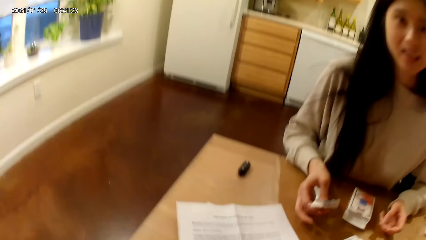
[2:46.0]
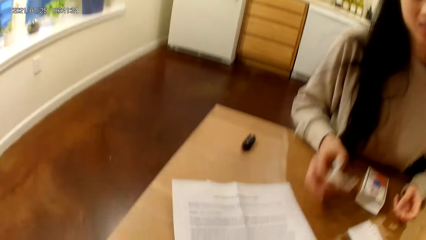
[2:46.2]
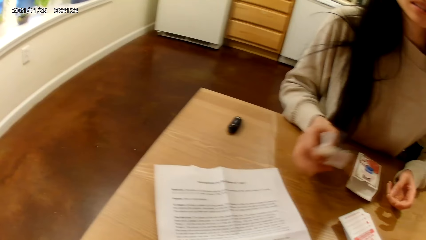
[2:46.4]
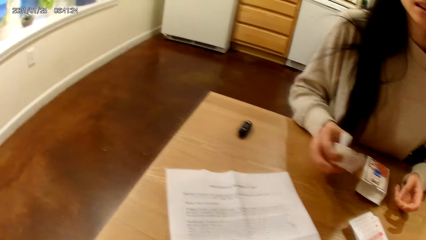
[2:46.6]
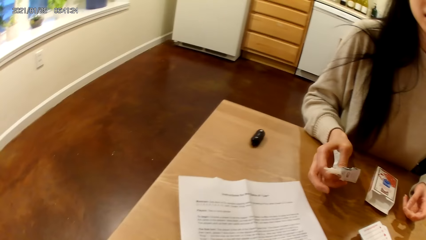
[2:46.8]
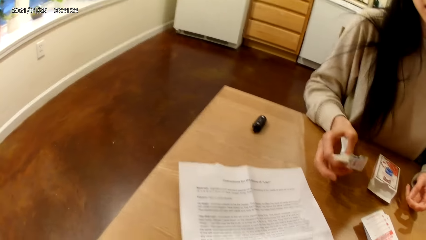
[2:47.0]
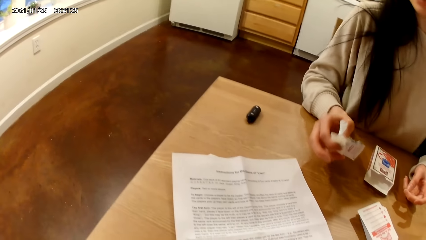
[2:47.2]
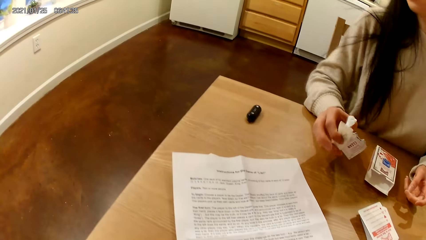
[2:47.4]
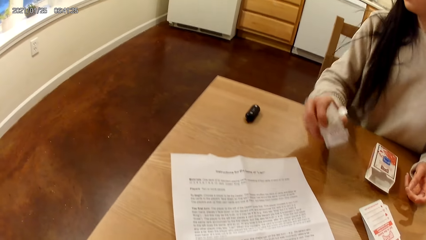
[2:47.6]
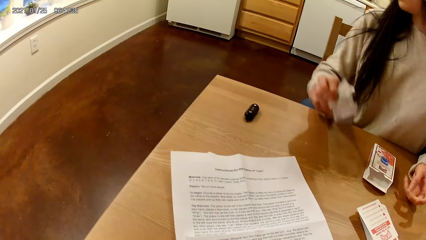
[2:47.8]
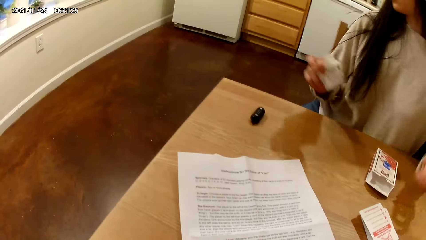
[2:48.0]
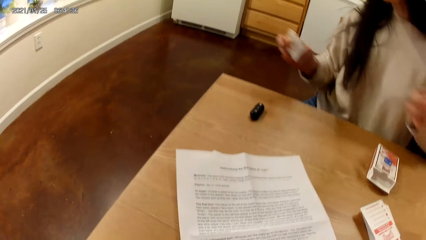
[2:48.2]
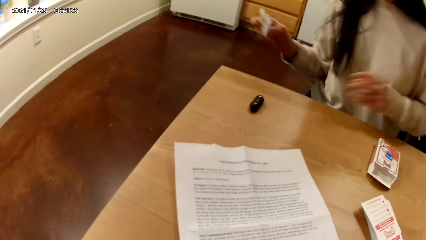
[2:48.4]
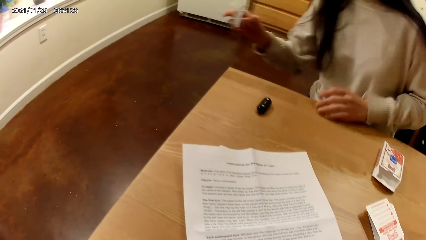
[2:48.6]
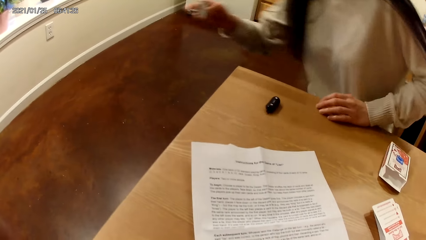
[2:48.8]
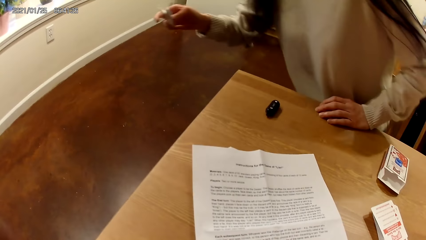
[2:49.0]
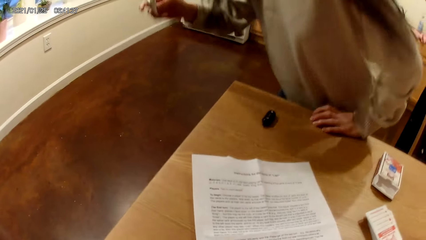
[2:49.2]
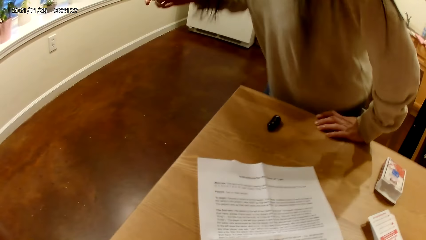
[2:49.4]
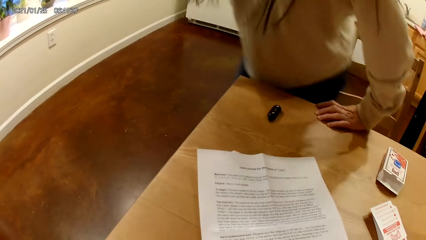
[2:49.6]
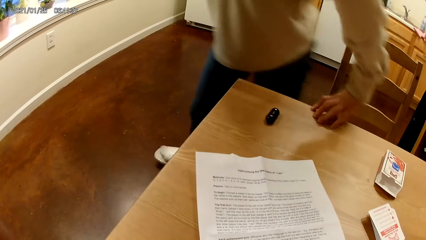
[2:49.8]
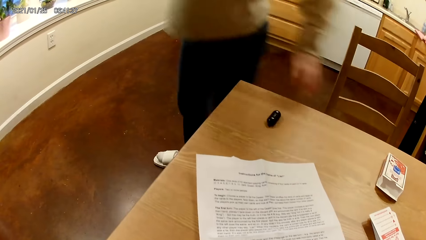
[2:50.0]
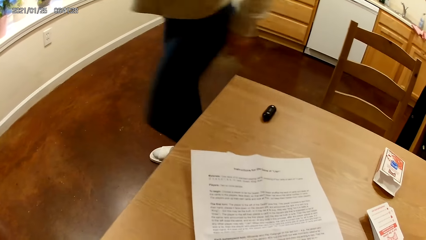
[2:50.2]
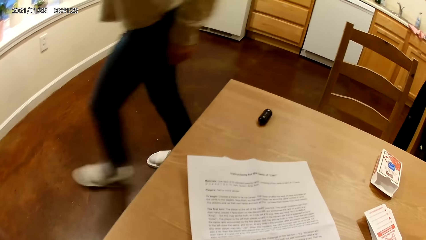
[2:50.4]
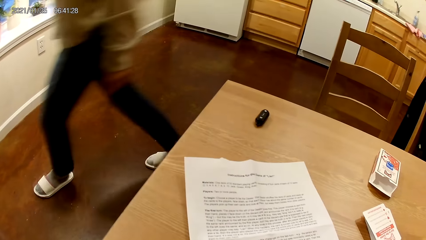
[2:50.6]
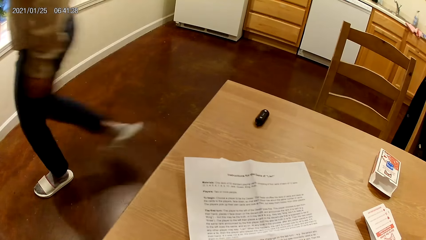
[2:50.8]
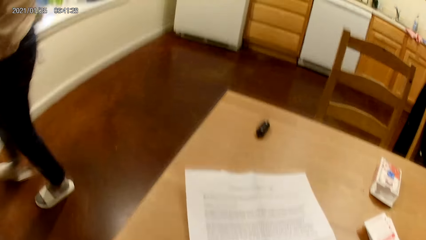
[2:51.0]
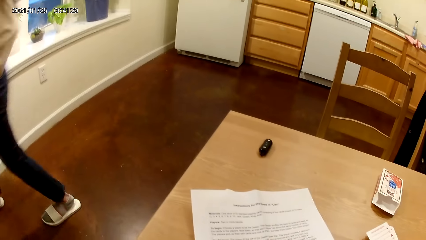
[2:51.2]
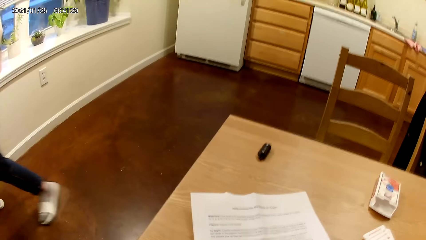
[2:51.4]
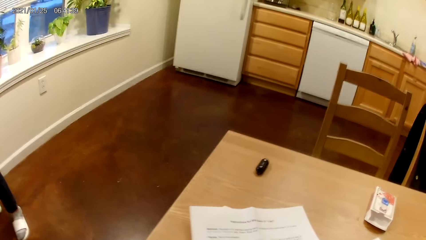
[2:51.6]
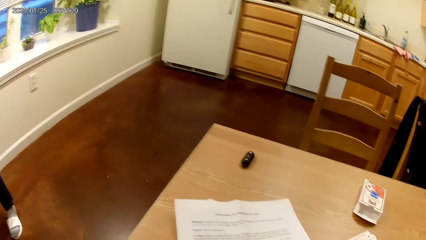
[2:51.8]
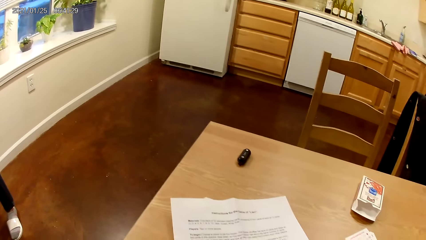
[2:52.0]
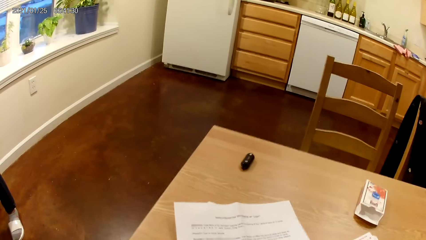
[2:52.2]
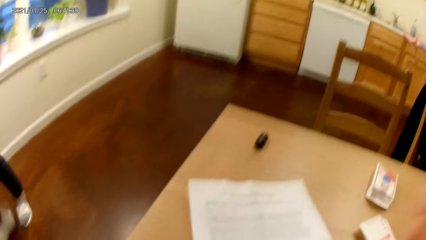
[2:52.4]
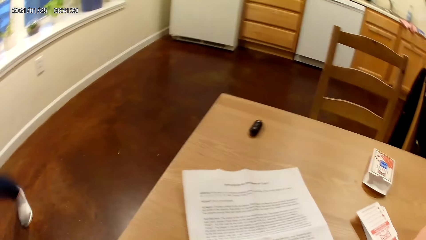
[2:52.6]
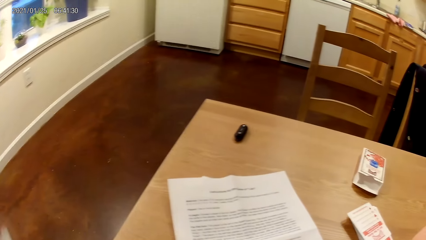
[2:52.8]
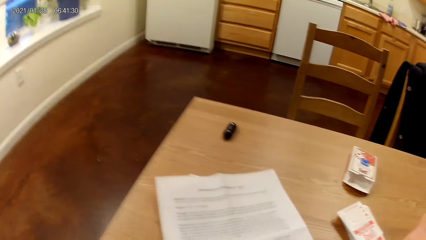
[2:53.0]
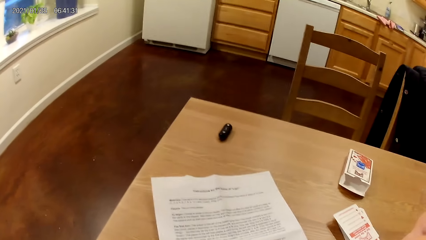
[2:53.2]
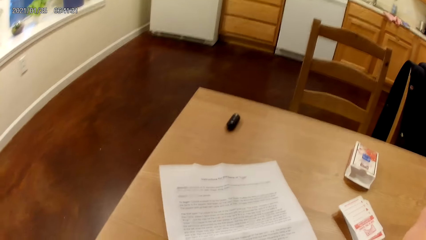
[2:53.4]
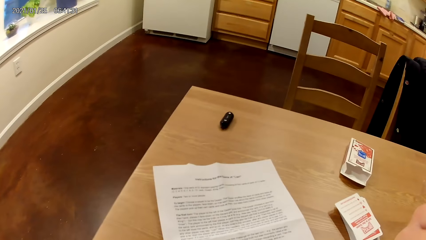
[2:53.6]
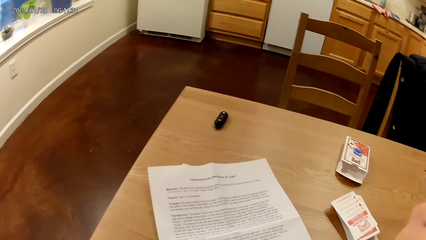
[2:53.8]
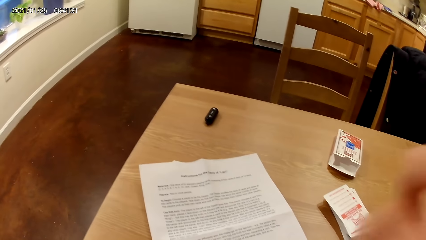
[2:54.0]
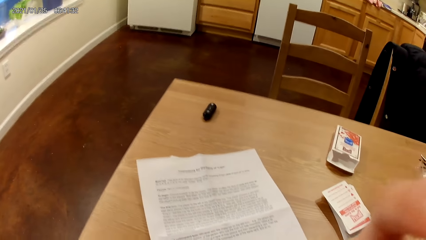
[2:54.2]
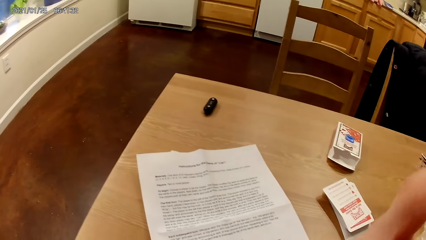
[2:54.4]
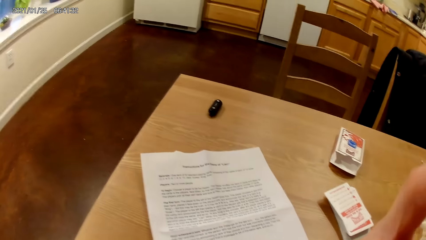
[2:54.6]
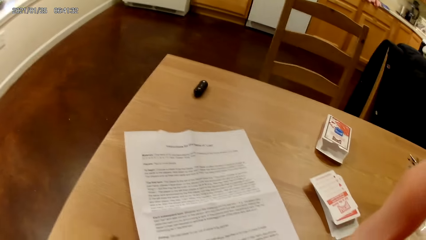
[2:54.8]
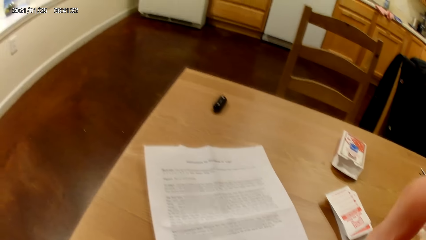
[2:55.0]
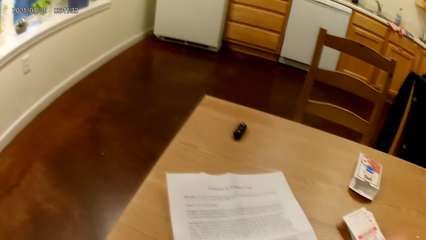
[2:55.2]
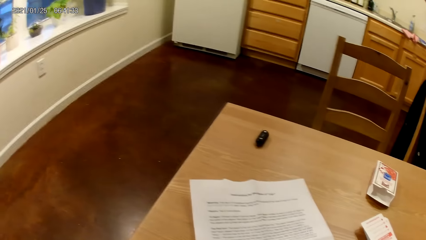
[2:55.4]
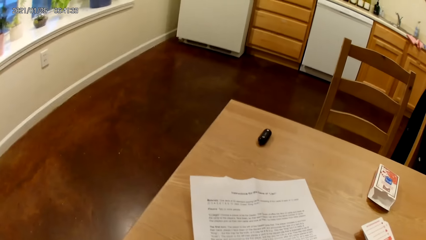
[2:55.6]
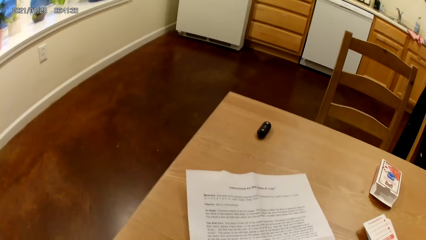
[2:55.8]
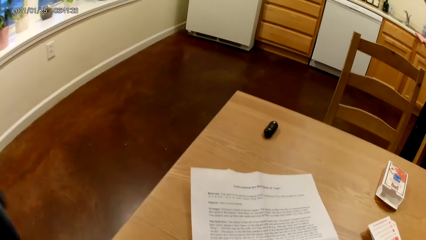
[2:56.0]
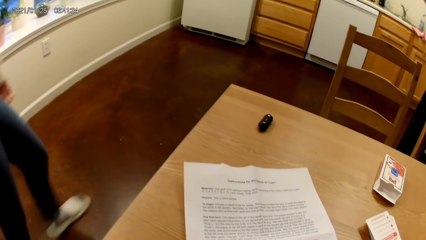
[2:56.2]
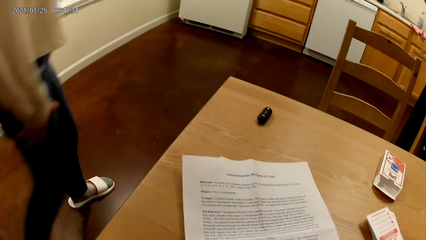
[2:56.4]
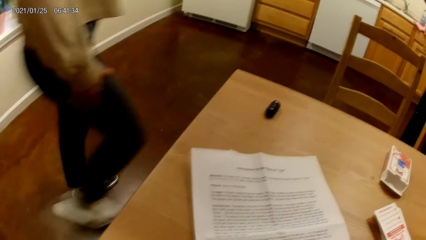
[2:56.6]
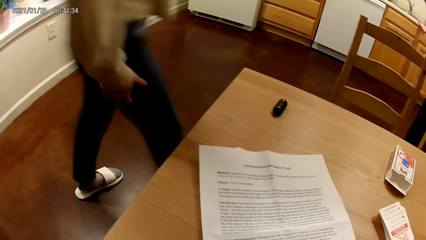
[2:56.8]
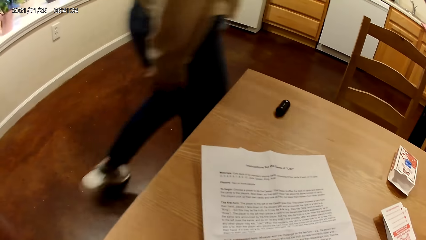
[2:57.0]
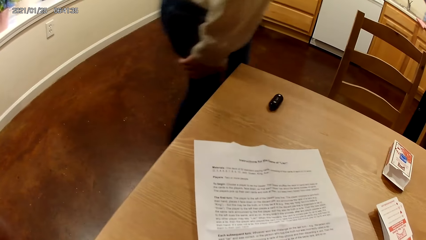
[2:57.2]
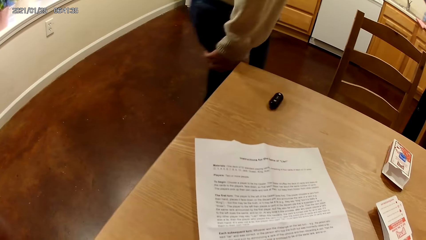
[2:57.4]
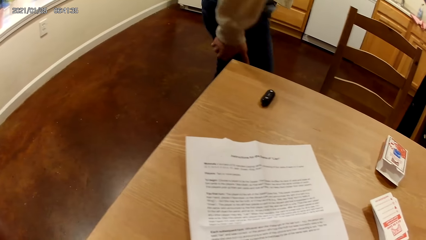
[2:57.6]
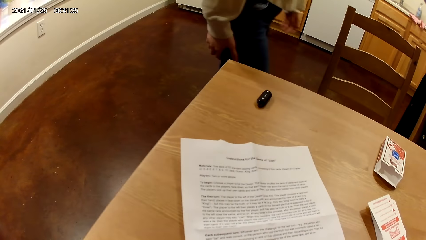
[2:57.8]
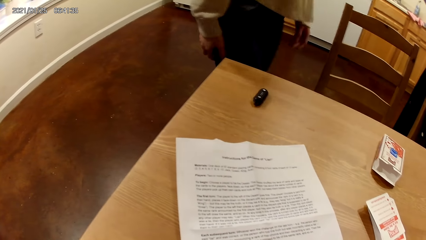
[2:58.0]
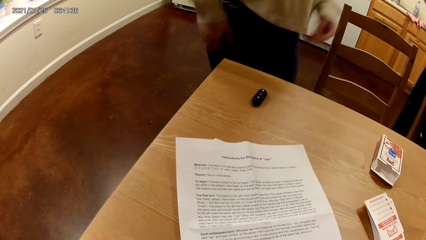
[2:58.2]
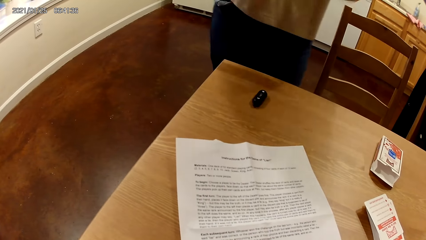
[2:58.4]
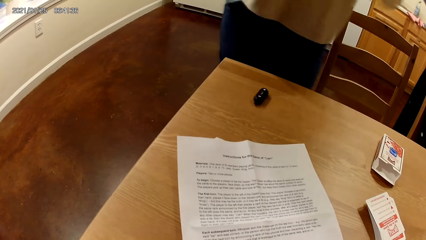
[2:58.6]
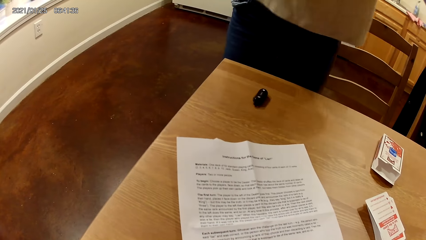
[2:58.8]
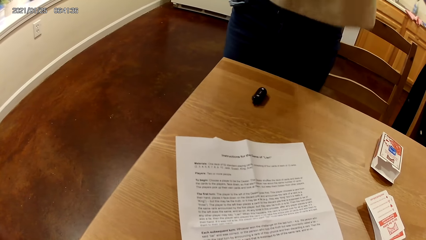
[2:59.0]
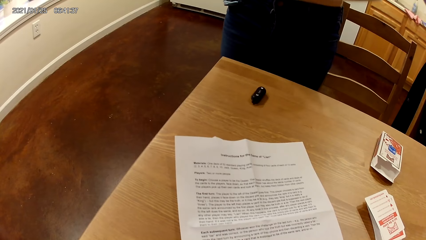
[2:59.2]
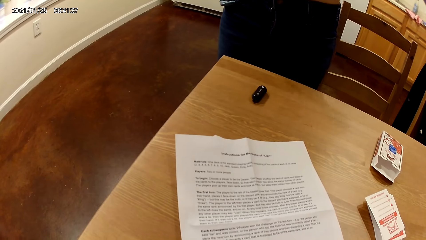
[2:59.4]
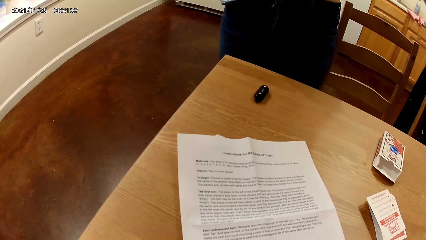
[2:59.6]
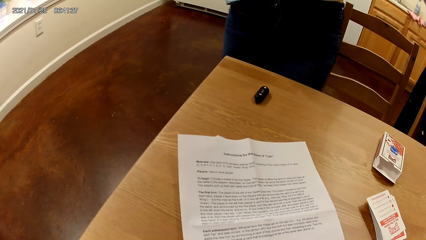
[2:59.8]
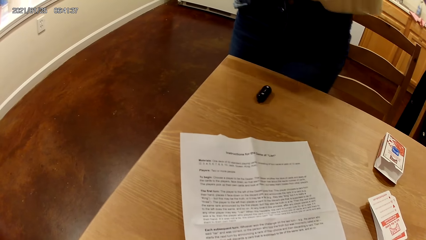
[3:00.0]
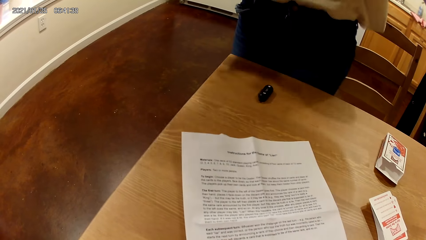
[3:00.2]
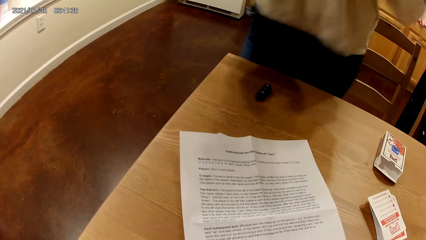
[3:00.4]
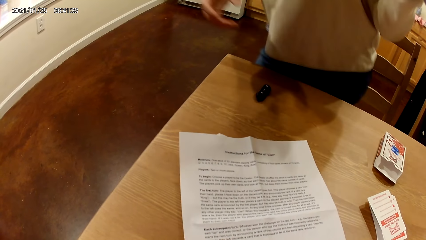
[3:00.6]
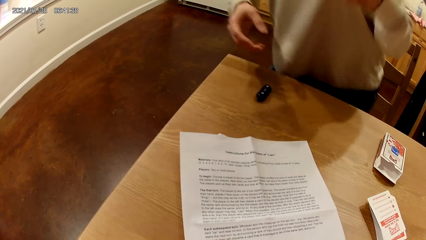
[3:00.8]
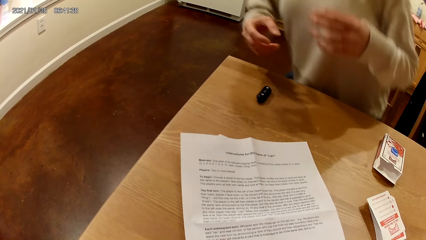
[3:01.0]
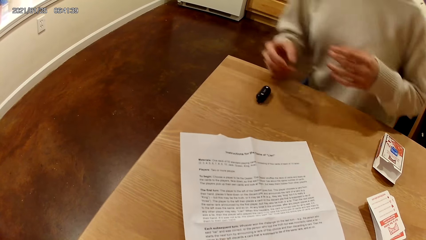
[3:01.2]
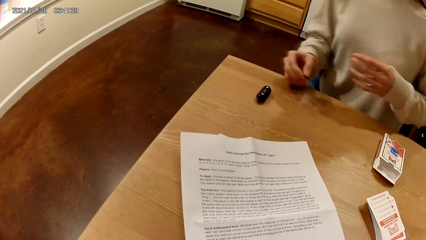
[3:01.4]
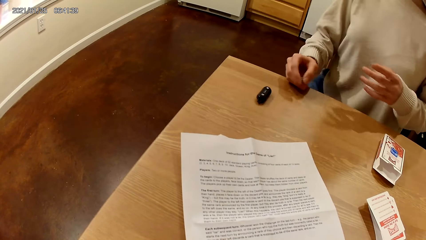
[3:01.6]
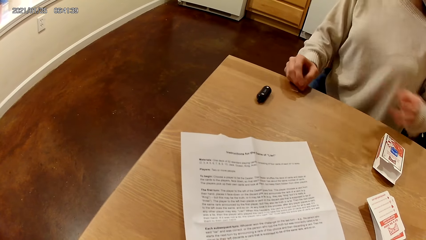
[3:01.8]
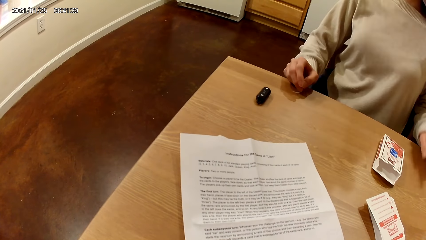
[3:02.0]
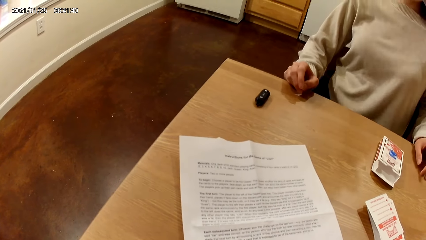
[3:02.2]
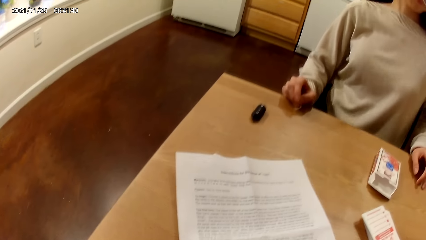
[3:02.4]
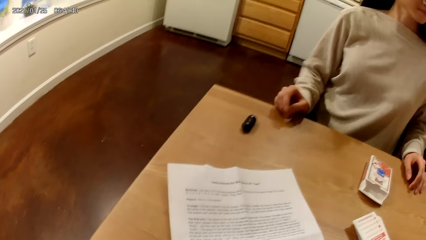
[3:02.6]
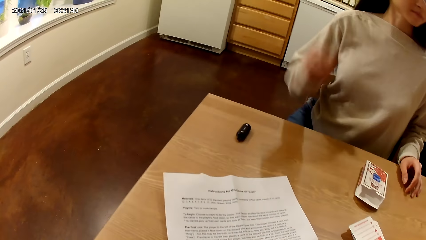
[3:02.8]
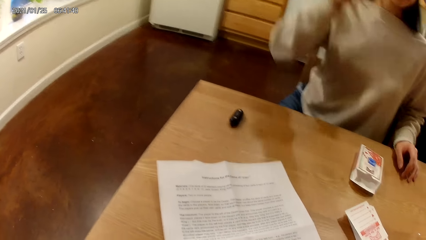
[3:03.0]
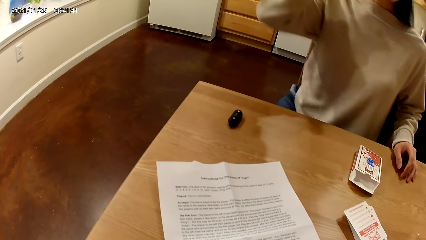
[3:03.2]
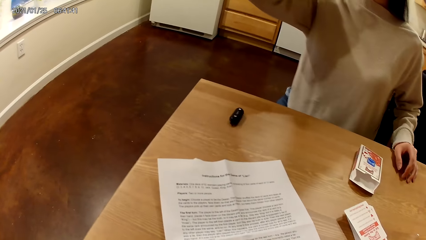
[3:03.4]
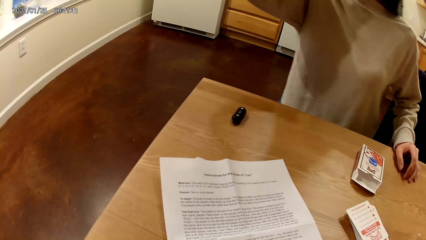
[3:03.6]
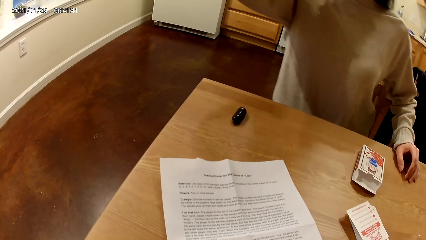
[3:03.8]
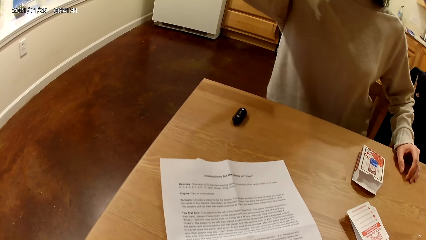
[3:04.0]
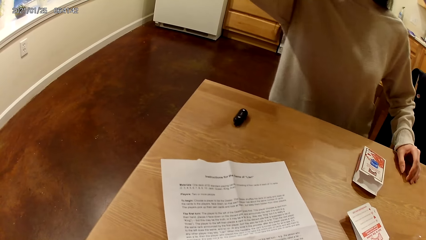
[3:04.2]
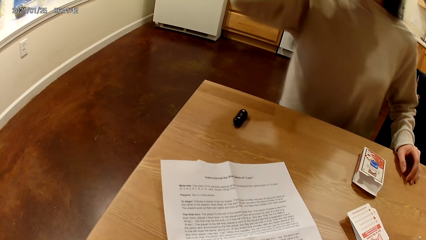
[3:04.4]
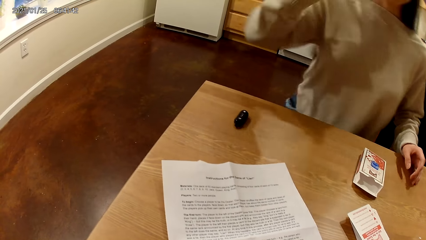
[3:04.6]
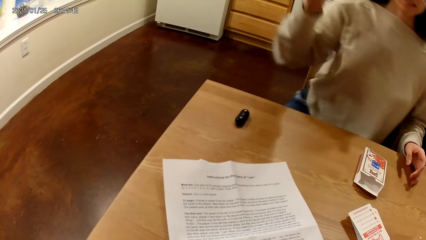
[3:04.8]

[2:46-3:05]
The camera wearer reads the instruction. A woman stands up from the table. The camera wearer touches her face with her right hand. She removes her right hand from her face. The woman touches her face with both hands, removes both hands from her face, sits at the table, touches the table with her right hand, touches the table with her left hand and touches her hair with her right hand. The camera wearer speaks to the woman.
